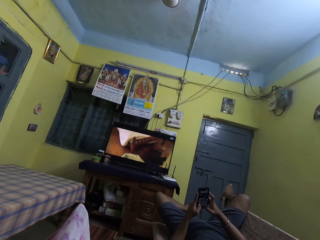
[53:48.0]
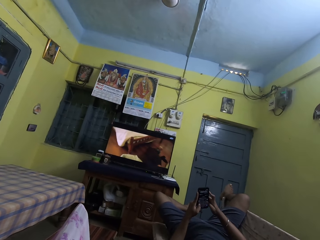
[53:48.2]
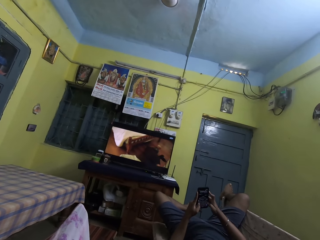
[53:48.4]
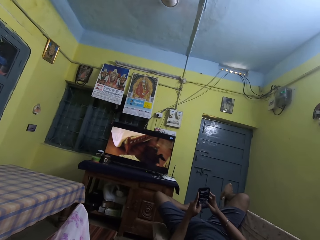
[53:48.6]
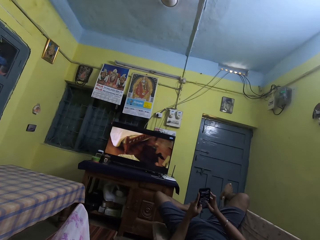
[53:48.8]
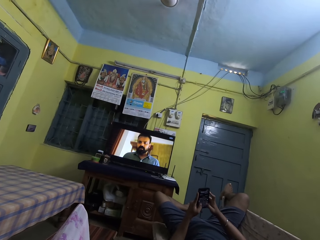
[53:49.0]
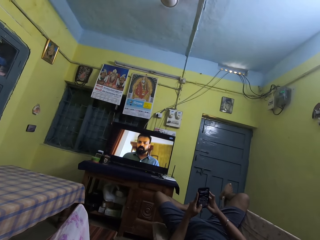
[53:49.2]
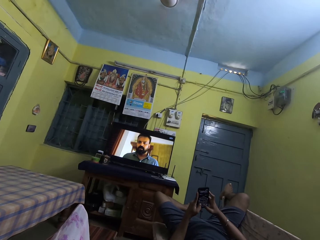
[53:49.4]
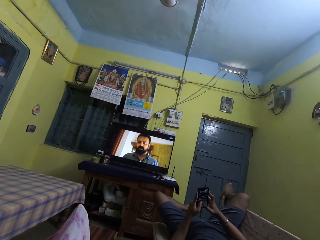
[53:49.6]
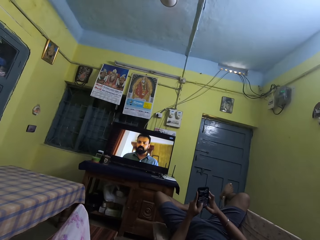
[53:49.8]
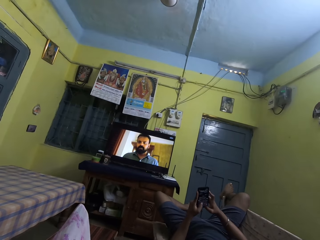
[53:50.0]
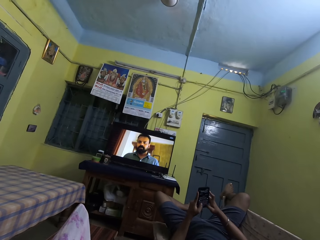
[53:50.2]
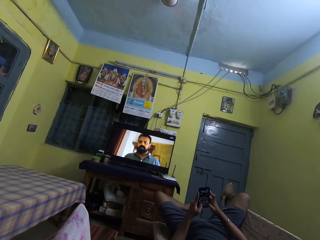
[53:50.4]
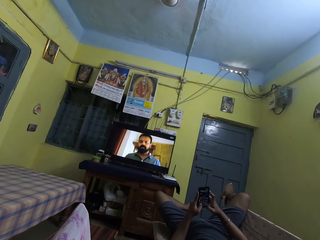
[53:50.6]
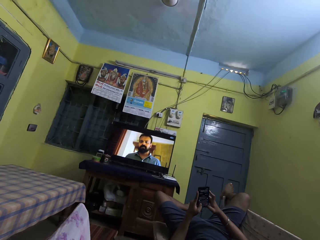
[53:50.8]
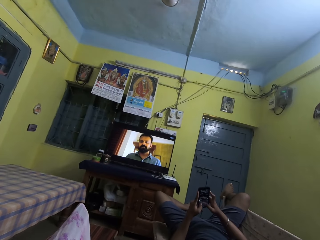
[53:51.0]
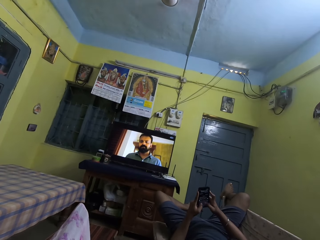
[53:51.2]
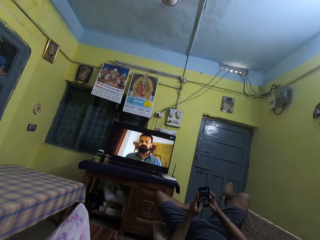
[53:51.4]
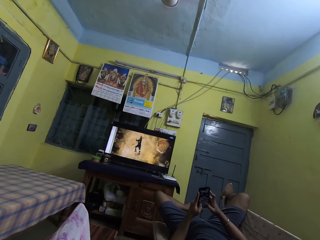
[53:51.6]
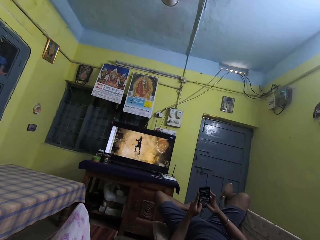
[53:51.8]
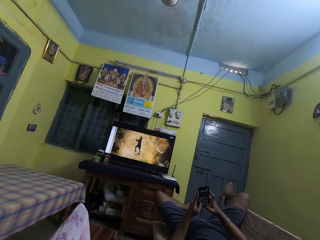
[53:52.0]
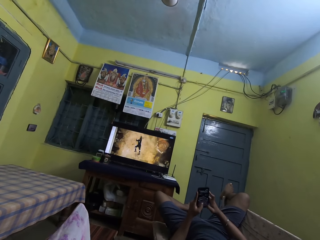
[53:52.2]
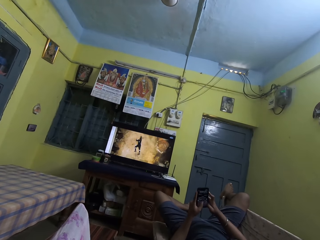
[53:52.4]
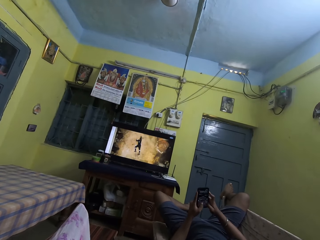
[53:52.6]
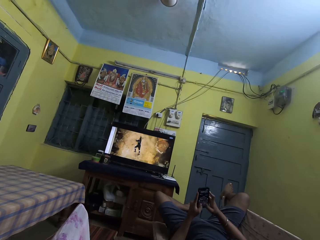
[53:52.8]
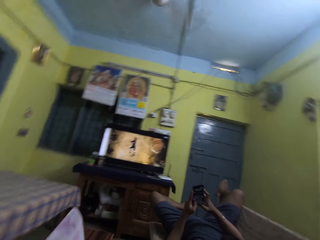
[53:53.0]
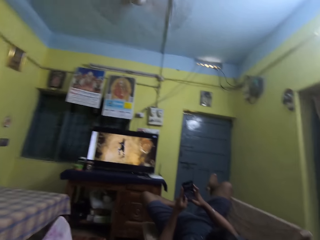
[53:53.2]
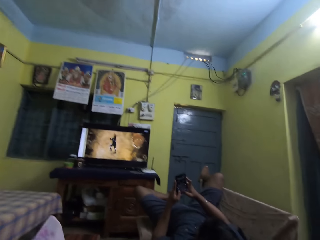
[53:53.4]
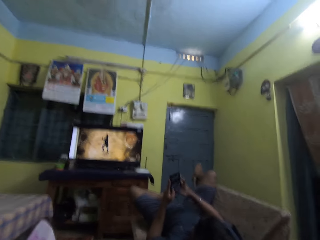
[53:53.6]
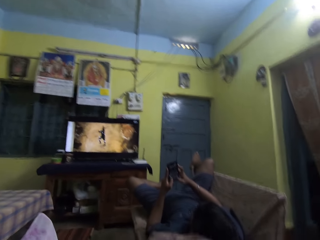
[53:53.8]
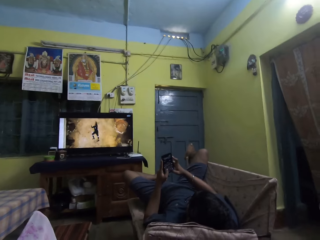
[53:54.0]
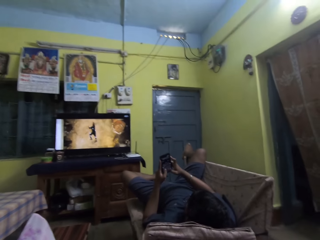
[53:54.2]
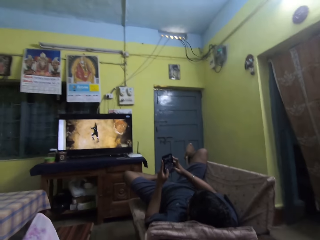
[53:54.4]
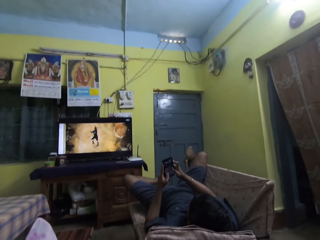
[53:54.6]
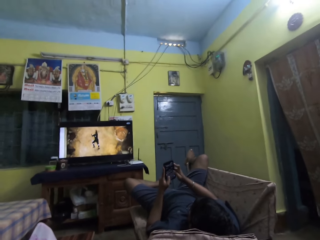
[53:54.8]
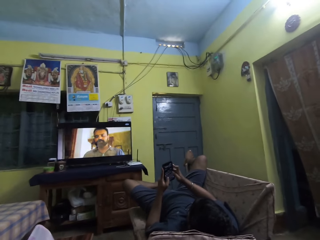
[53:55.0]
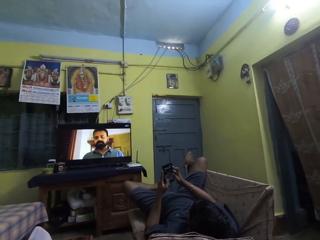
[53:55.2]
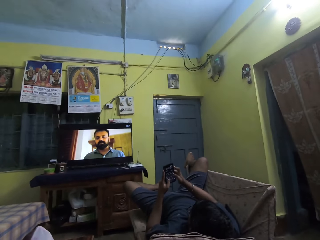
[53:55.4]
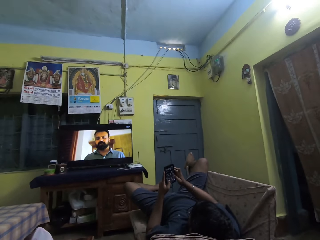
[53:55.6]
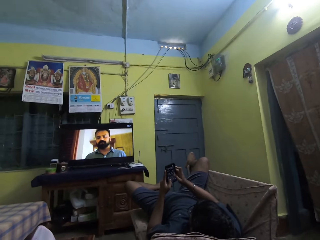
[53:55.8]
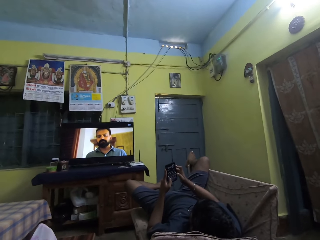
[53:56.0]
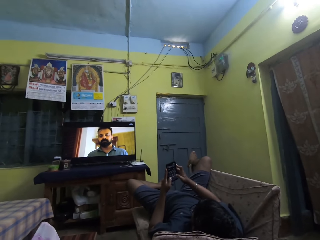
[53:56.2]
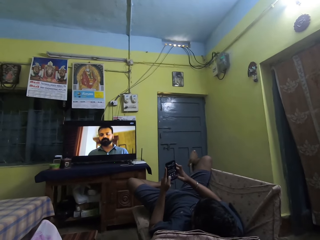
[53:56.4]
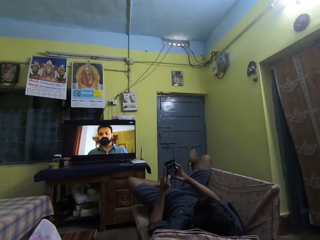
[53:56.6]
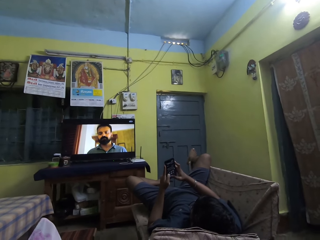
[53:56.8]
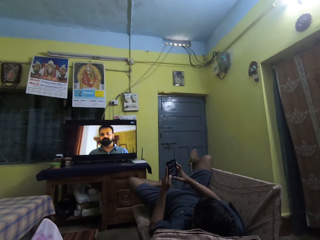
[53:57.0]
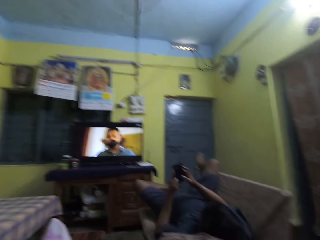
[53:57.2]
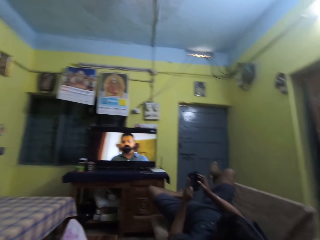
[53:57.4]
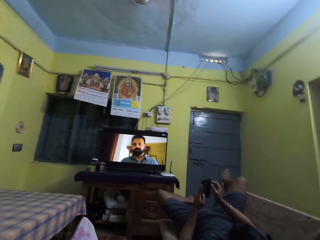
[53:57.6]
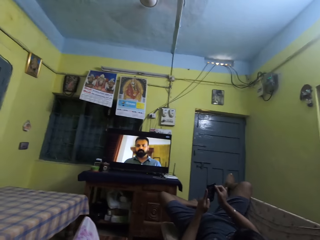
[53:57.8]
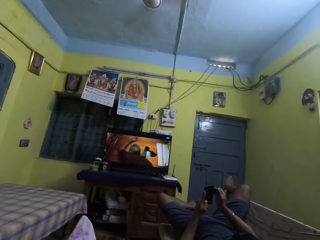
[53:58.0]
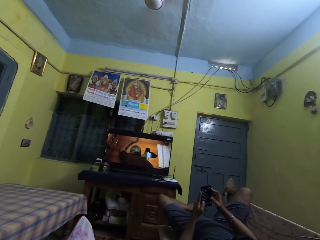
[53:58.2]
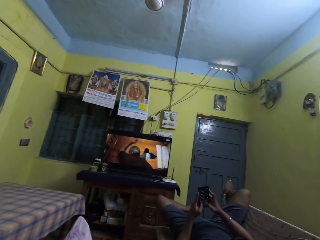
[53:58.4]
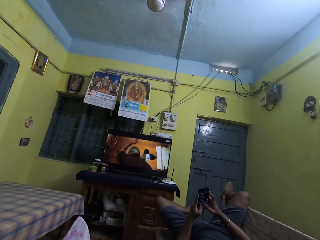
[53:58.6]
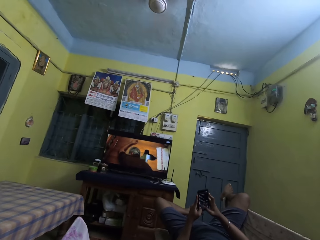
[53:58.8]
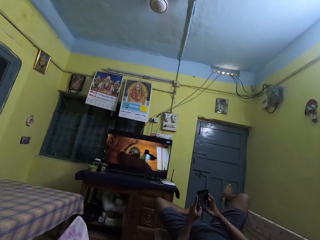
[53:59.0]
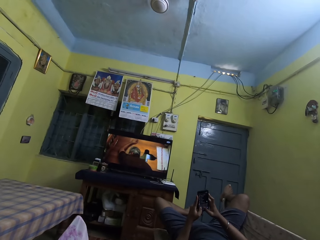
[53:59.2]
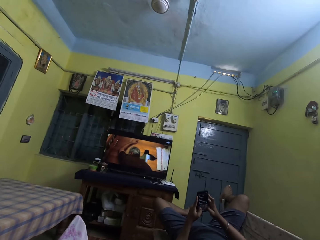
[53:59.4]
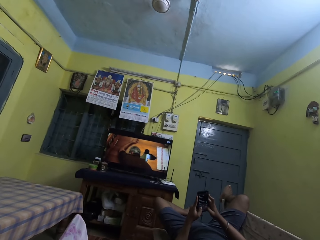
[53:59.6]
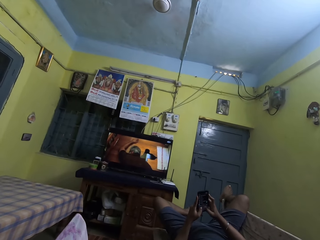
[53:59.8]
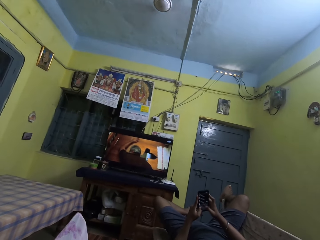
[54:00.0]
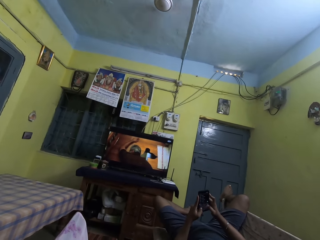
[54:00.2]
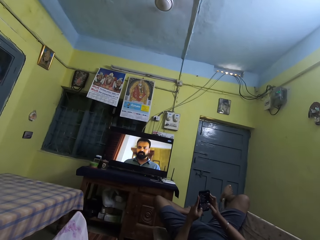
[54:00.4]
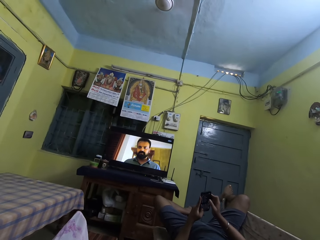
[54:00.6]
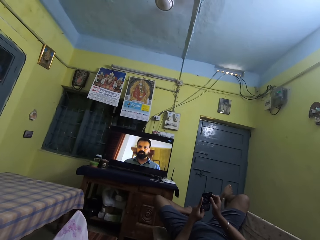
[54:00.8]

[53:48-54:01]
The camera wearer looks around. A man uses a phone.

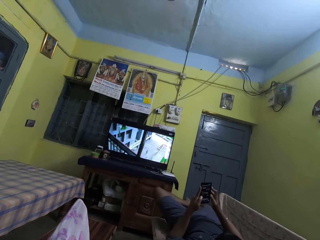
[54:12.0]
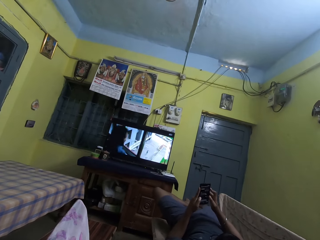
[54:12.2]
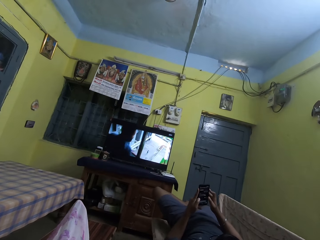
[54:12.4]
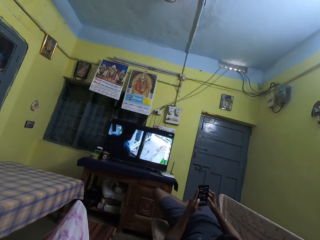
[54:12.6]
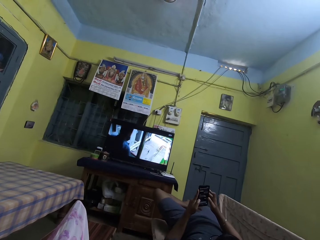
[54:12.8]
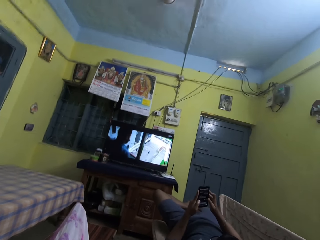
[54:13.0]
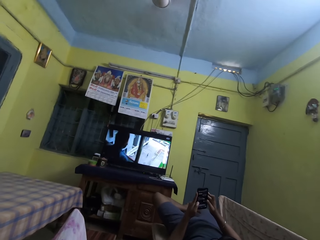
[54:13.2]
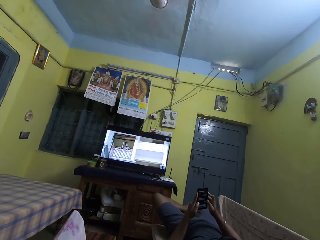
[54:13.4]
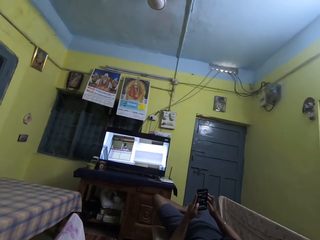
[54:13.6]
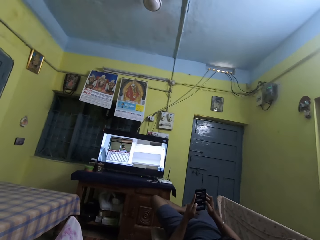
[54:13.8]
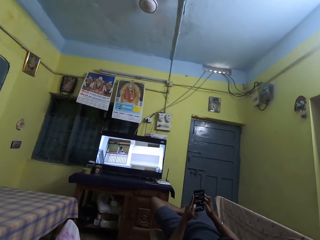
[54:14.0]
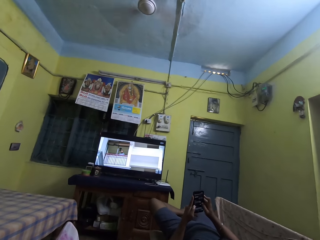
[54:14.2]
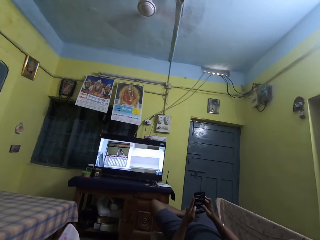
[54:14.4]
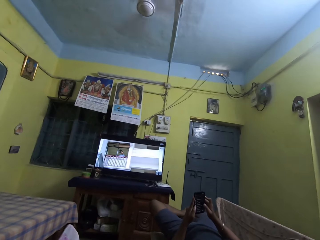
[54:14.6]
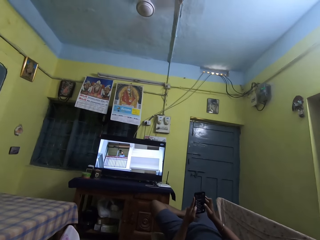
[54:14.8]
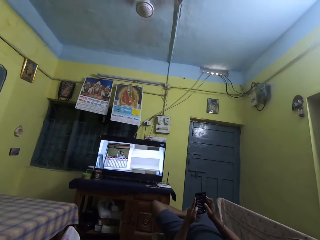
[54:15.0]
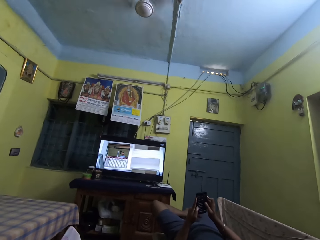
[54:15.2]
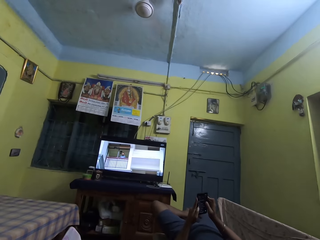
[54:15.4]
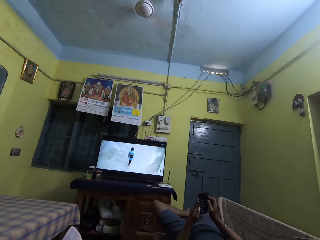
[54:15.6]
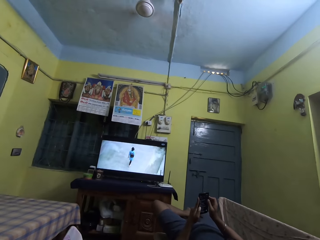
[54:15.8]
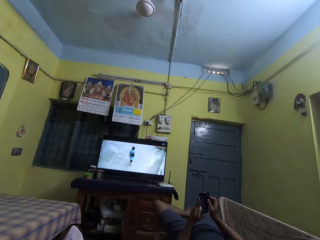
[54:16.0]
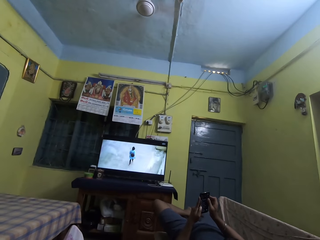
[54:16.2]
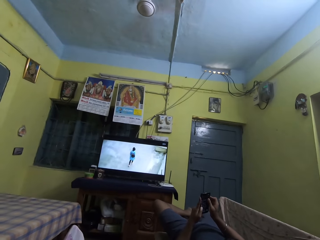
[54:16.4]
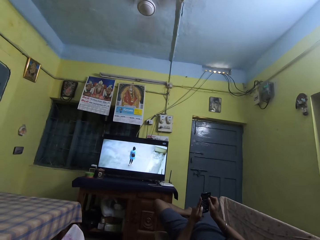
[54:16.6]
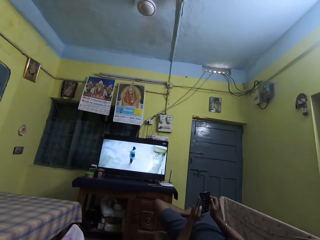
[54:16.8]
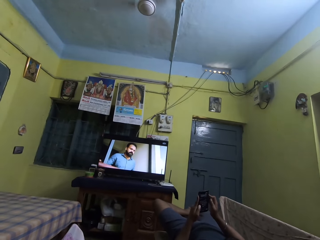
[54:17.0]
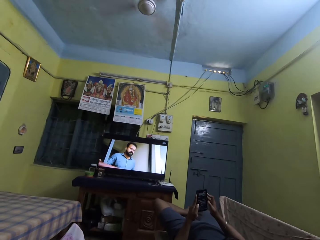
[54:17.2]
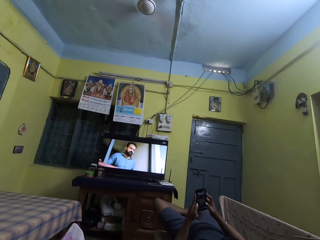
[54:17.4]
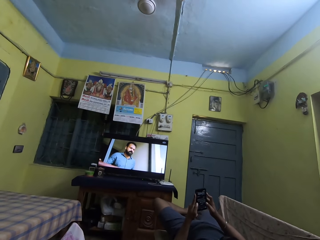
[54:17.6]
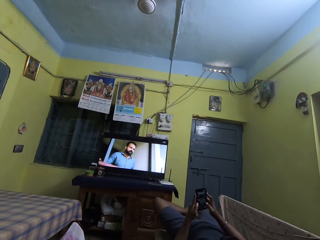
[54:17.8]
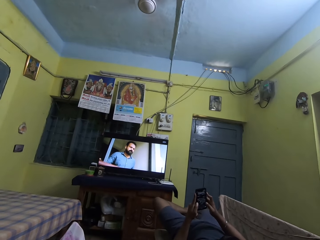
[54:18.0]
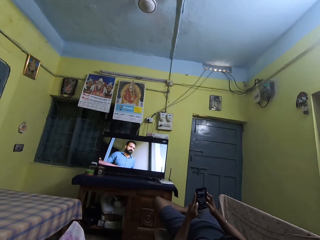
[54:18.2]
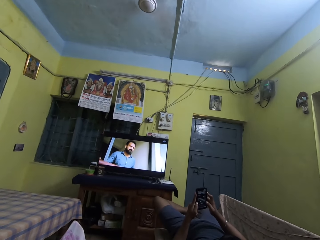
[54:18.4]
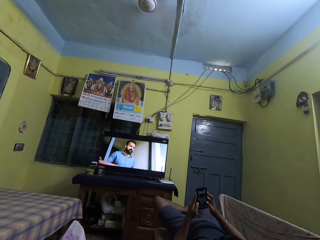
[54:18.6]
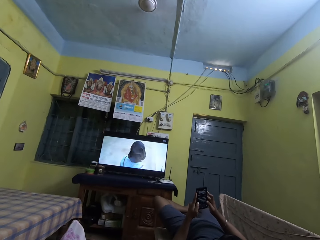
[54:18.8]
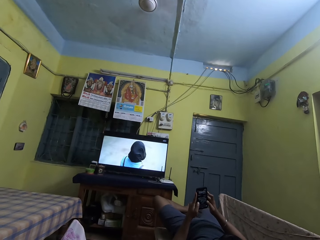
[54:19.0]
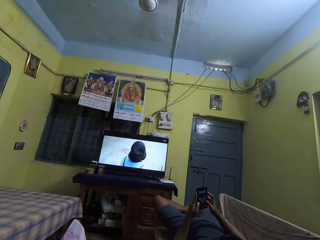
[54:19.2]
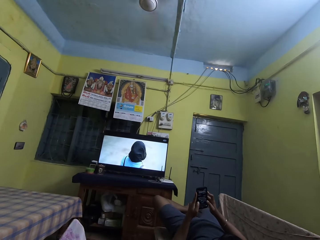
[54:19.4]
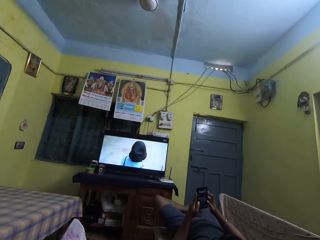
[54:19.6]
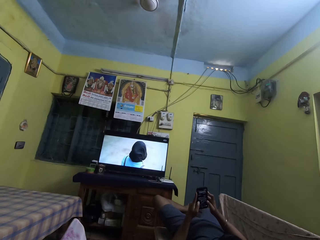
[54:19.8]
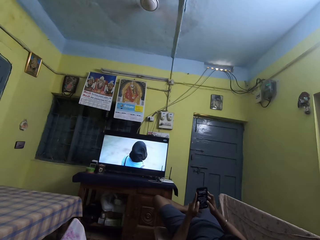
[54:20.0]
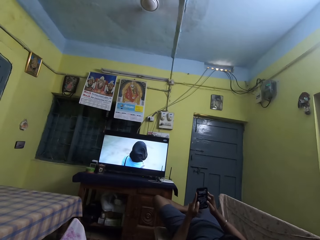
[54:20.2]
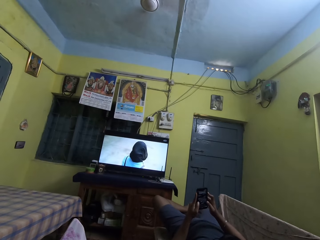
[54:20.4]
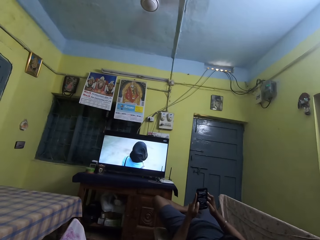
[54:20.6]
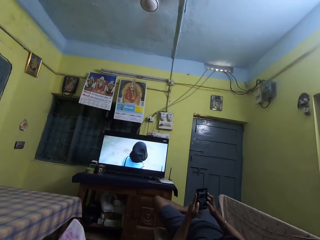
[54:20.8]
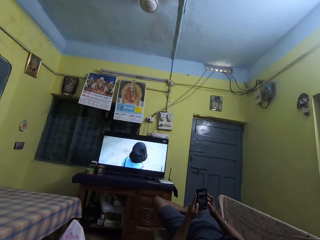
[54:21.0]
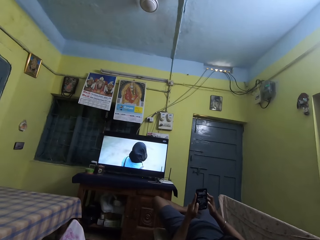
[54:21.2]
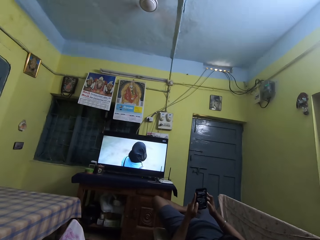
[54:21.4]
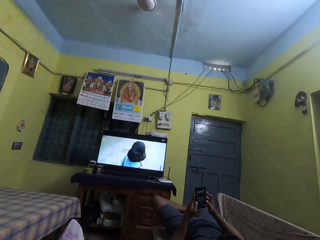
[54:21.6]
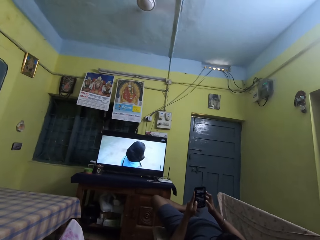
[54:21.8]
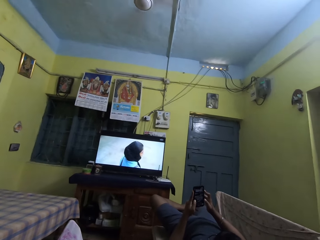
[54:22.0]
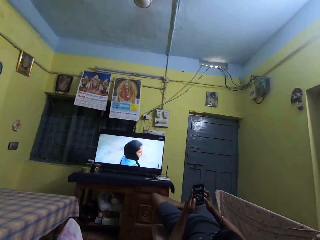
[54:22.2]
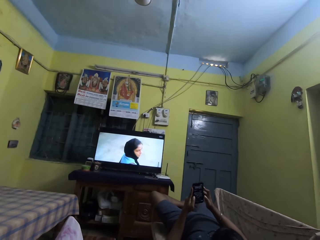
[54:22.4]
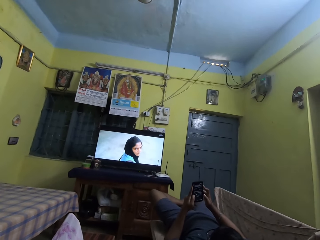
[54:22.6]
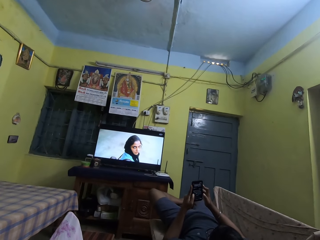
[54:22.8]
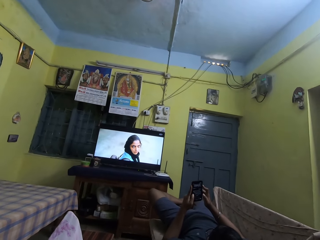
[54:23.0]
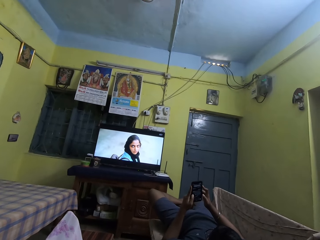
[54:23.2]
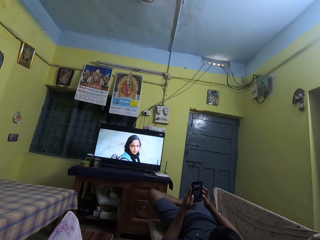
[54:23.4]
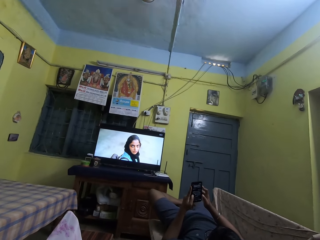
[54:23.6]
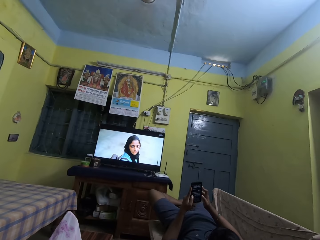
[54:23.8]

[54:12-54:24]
A man drops his right leg. The man uses a phone.
